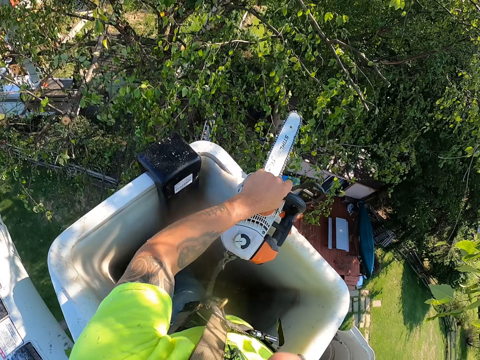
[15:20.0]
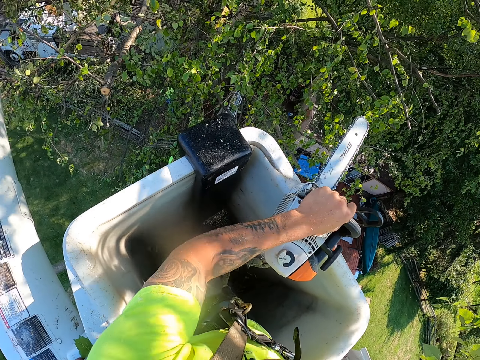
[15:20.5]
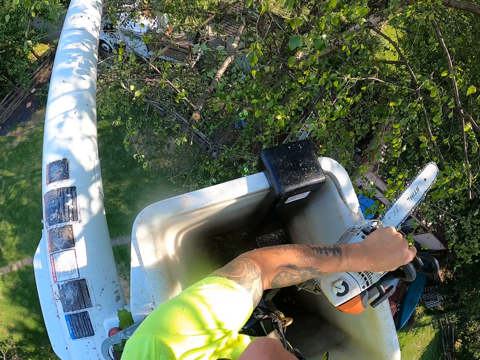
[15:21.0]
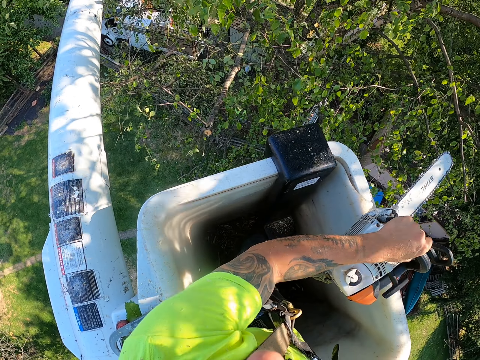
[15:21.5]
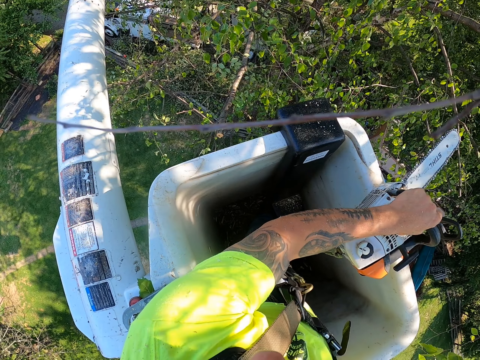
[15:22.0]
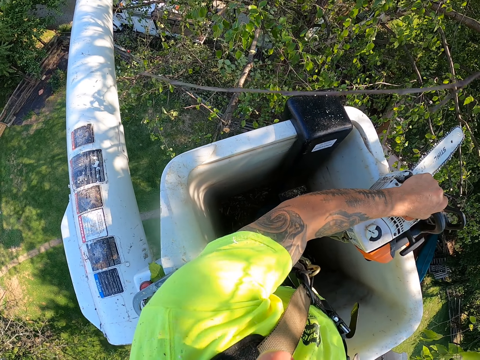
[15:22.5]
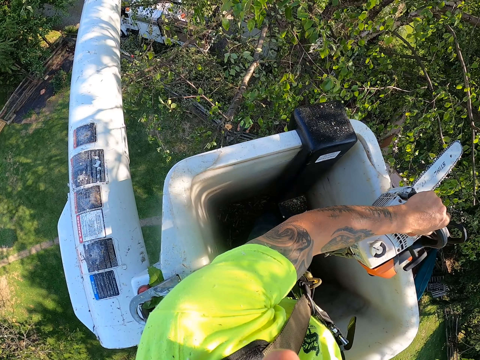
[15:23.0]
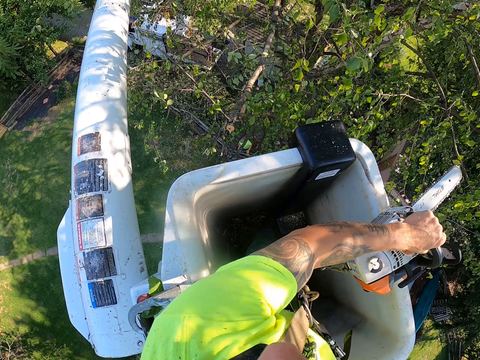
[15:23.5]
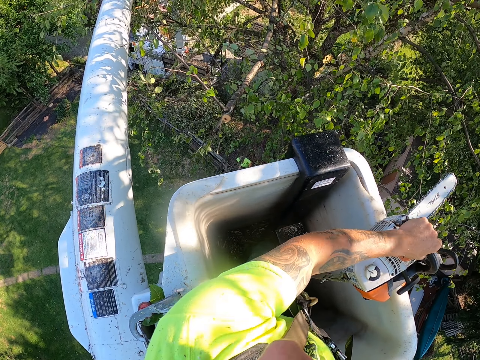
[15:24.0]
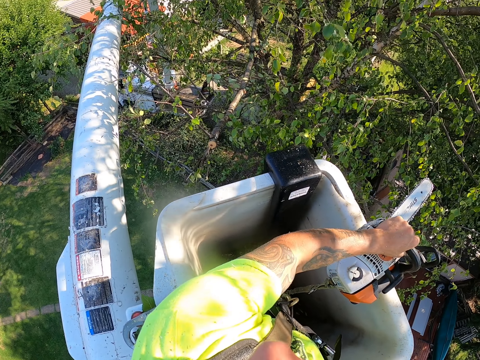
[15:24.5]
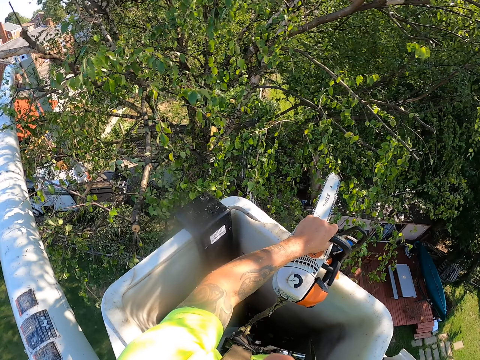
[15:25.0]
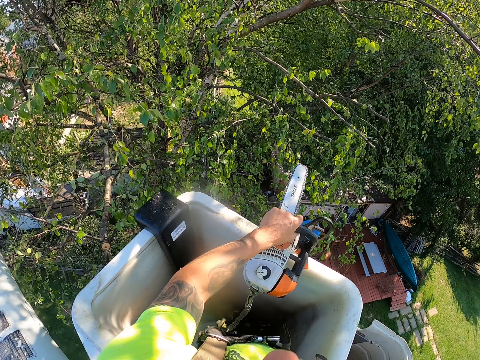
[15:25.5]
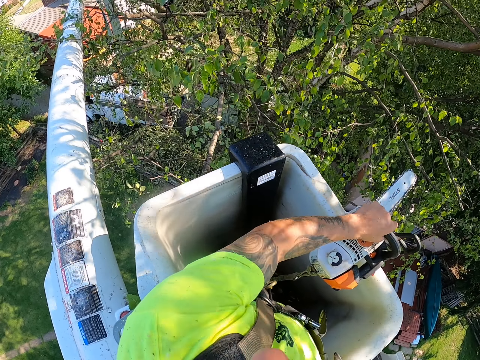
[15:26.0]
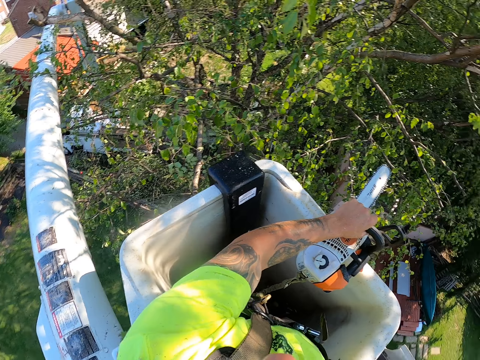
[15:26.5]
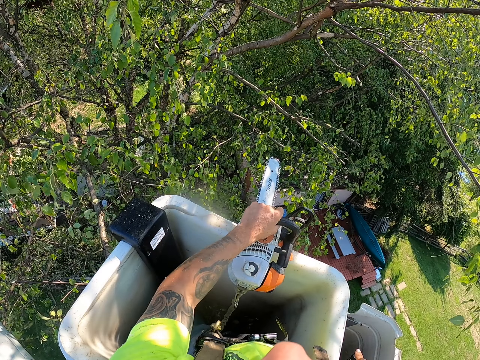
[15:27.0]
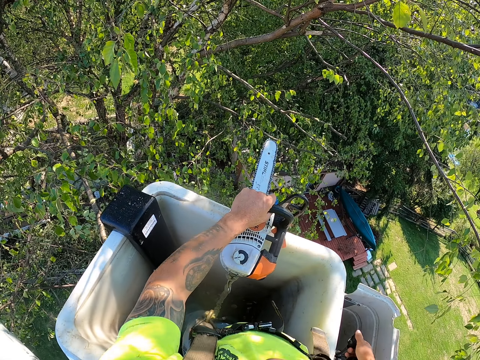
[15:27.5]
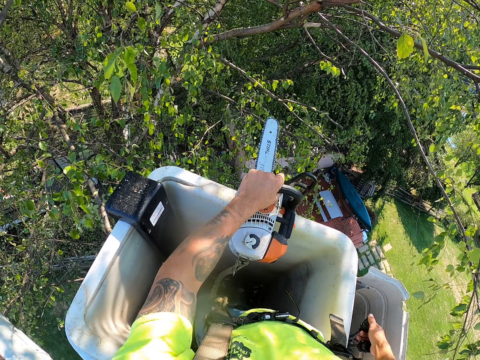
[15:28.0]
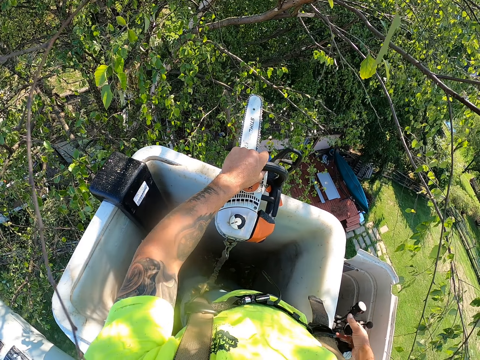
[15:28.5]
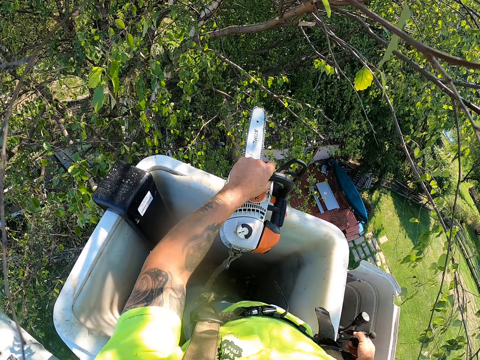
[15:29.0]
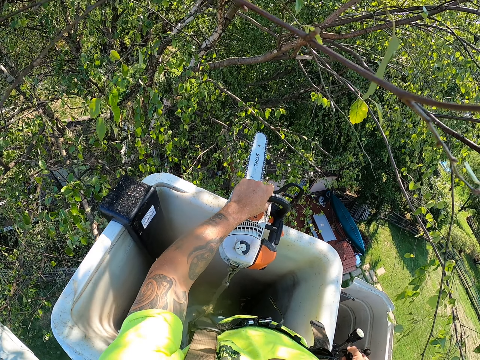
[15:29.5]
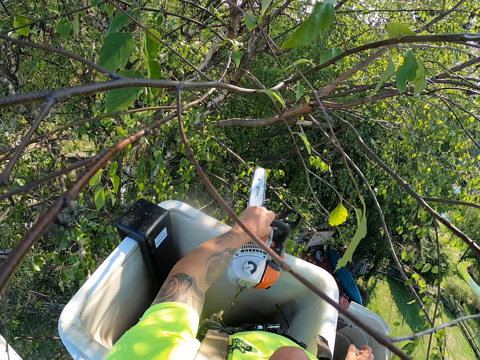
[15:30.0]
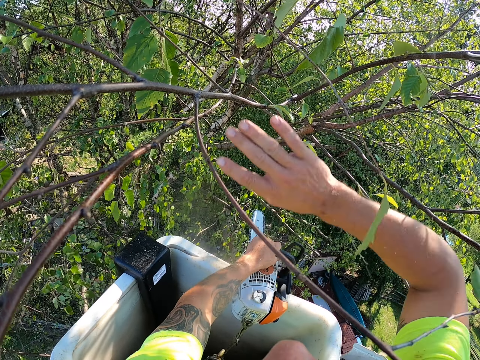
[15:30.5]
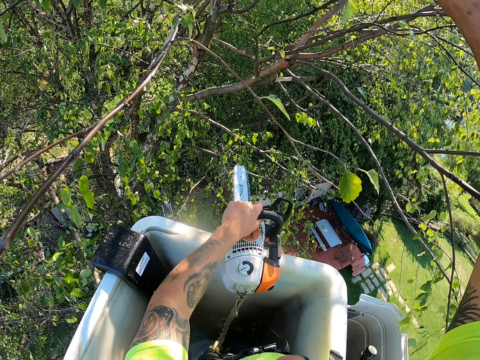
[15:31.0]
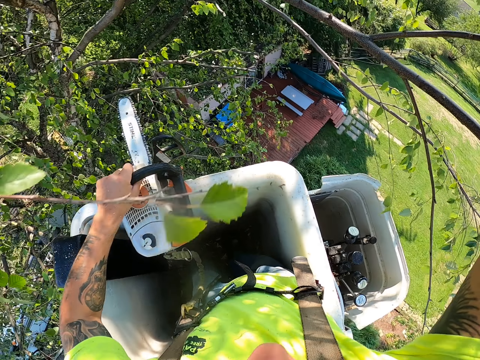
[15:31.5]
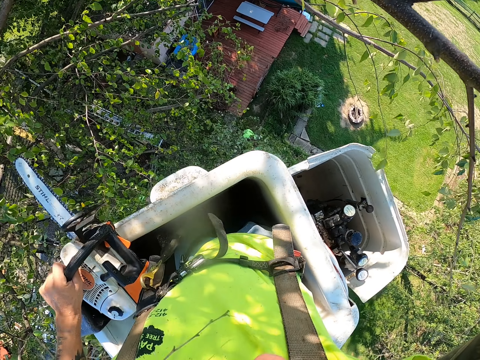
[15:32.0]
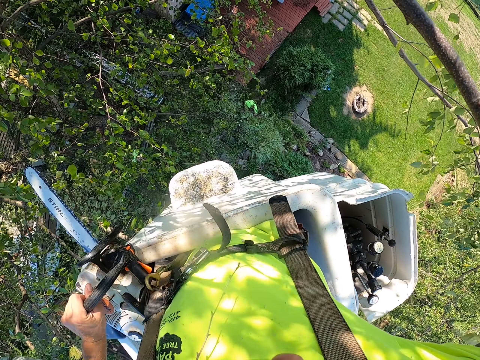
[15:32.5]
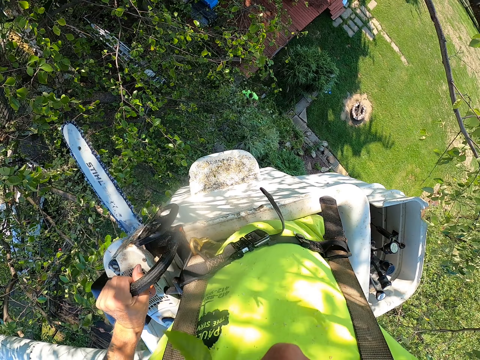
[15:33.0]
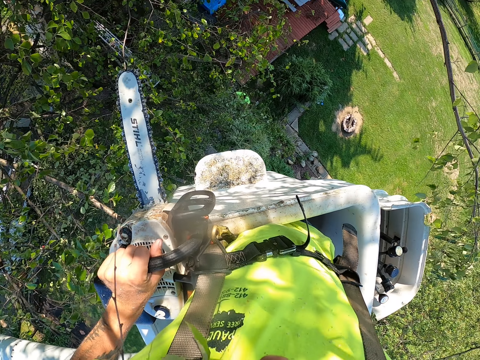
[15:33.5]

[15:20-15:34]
The camera wearer moves the crane closer to the tree. He moves a branch on the tree with his right hand. He holds the twigs.

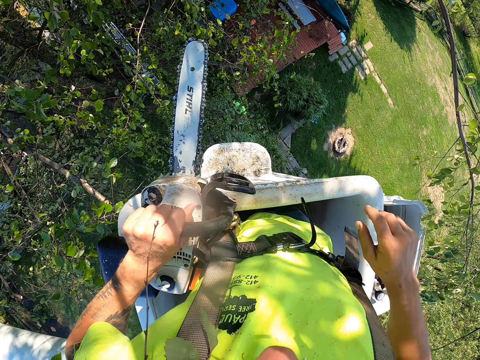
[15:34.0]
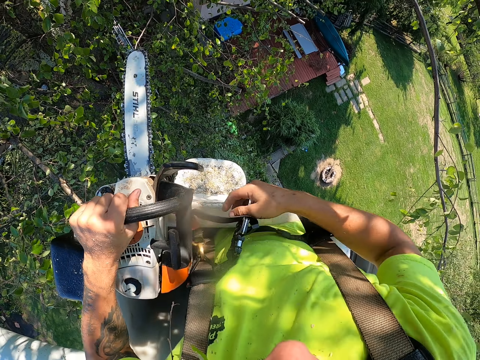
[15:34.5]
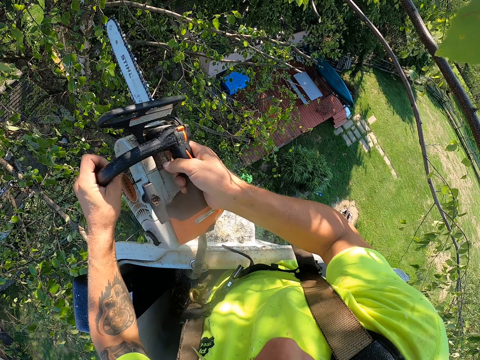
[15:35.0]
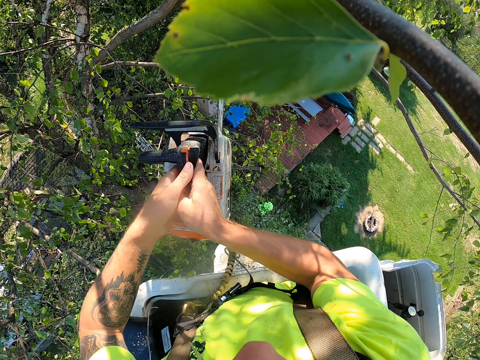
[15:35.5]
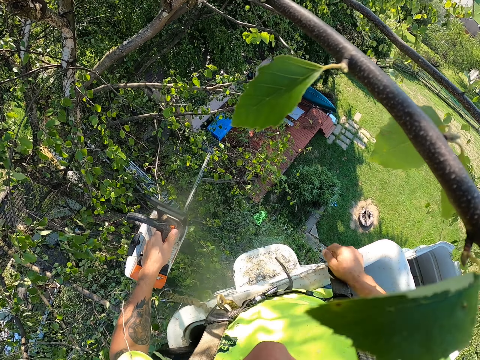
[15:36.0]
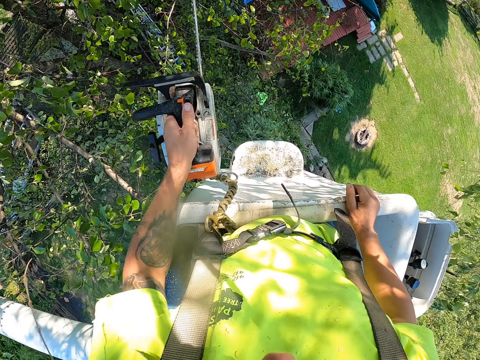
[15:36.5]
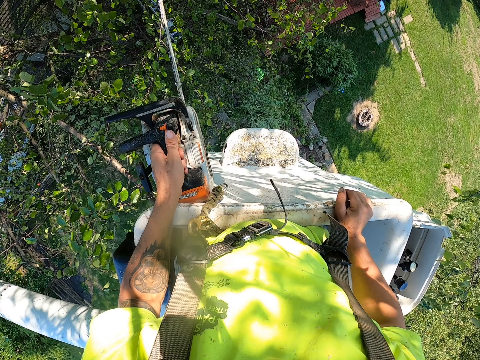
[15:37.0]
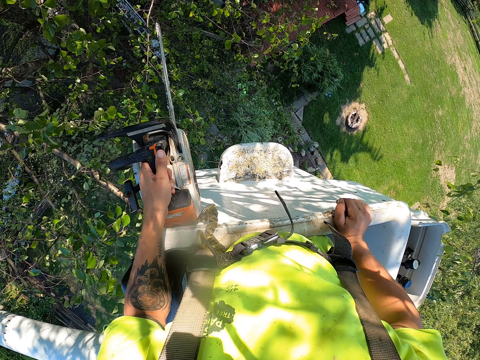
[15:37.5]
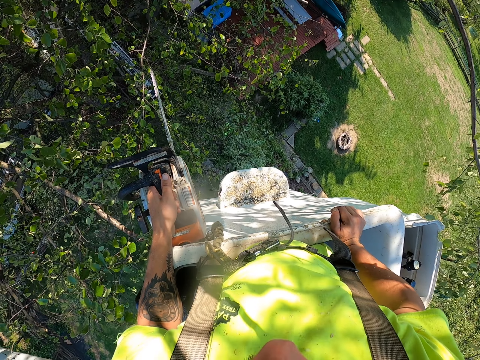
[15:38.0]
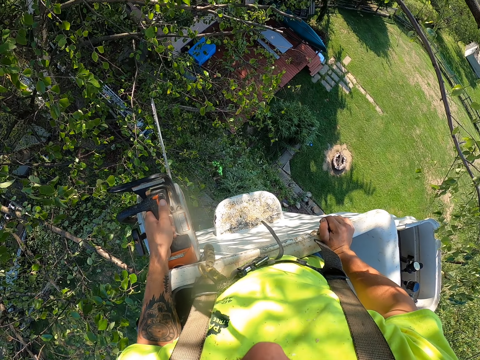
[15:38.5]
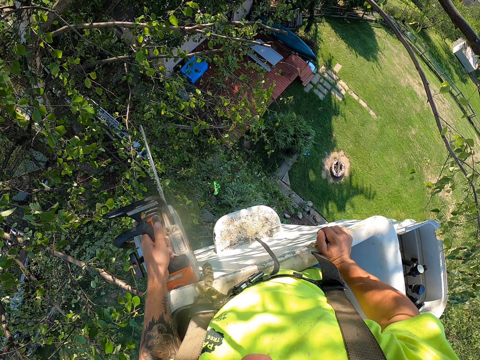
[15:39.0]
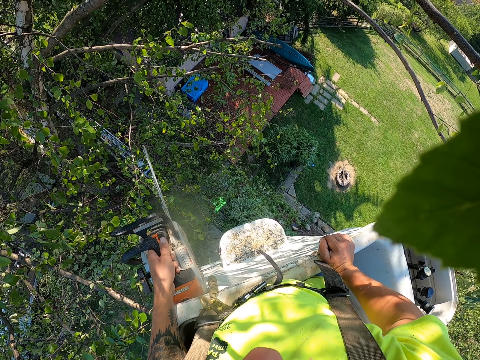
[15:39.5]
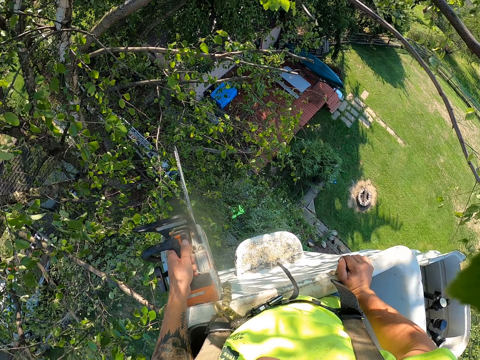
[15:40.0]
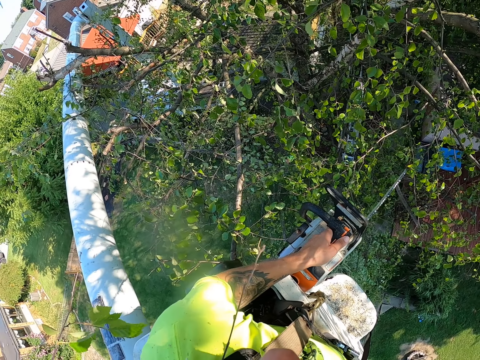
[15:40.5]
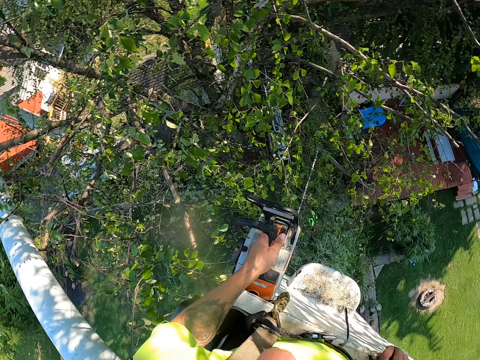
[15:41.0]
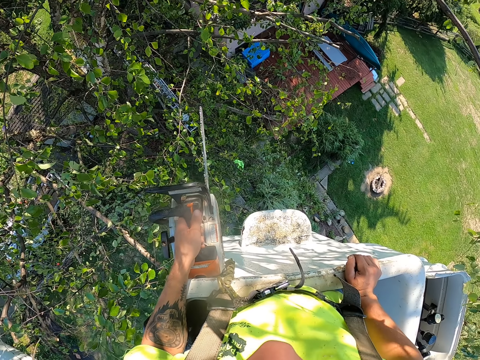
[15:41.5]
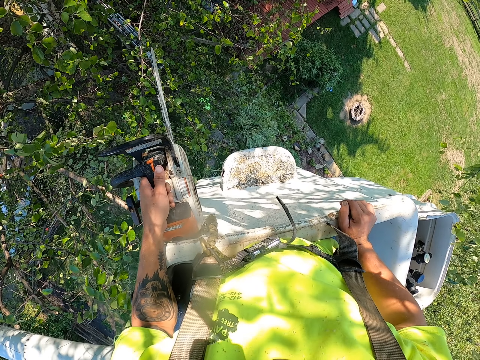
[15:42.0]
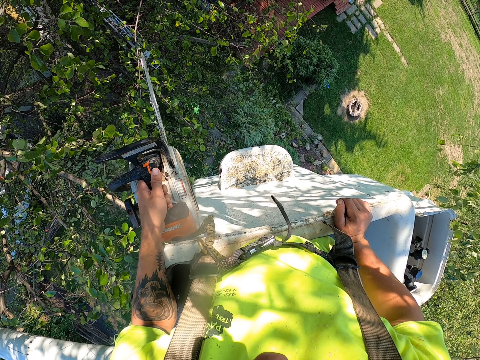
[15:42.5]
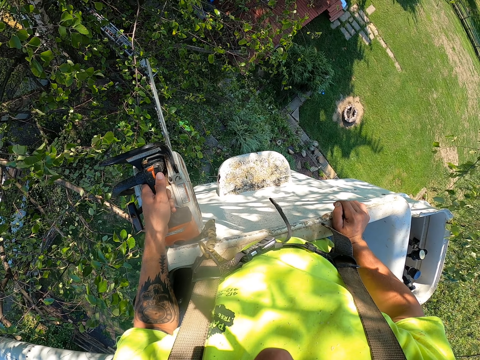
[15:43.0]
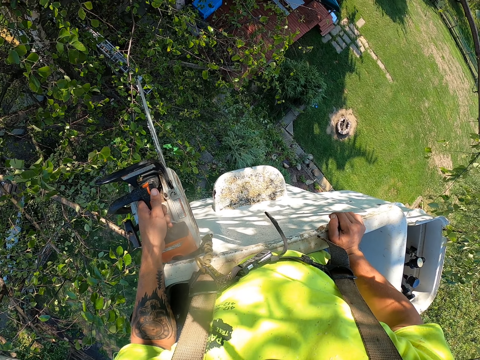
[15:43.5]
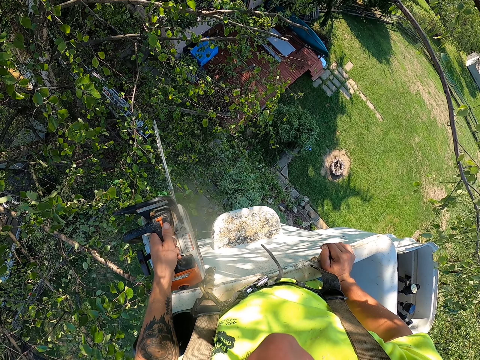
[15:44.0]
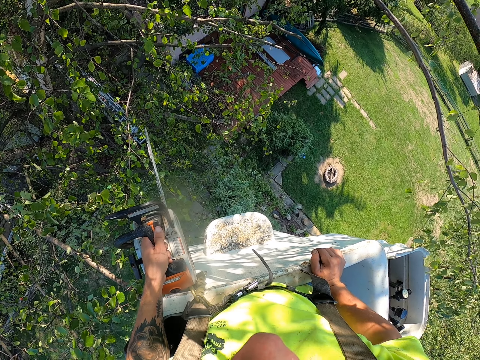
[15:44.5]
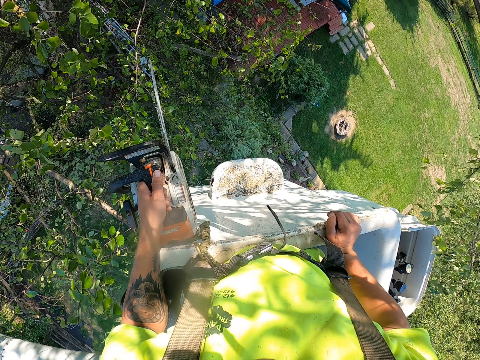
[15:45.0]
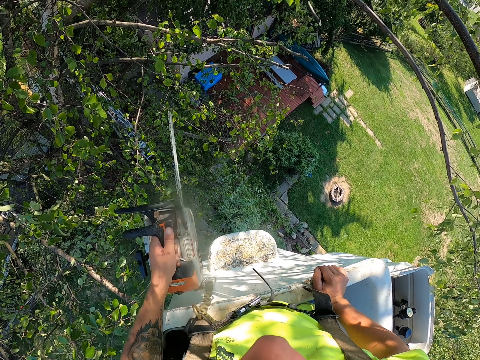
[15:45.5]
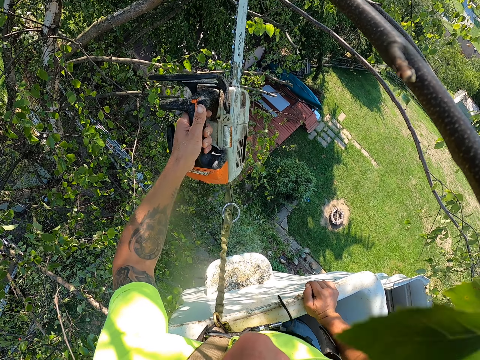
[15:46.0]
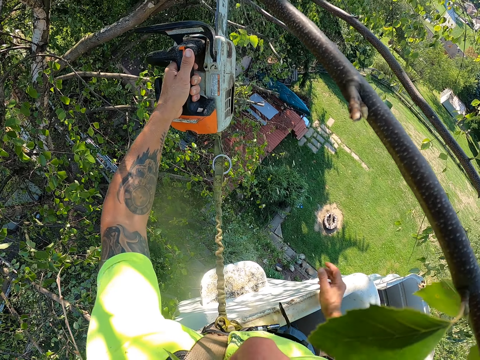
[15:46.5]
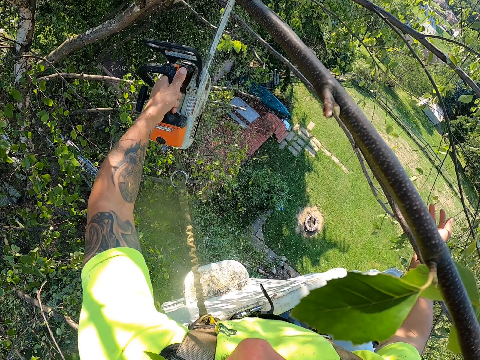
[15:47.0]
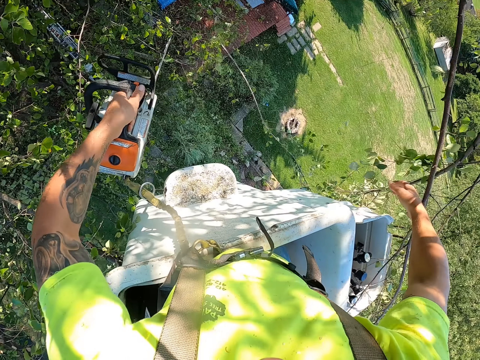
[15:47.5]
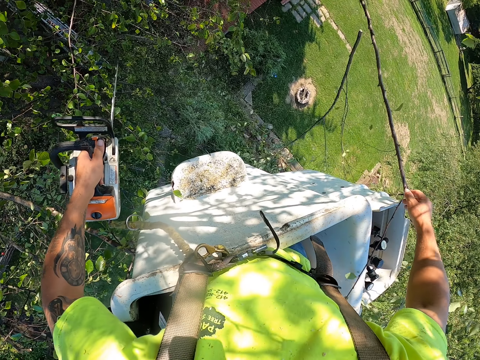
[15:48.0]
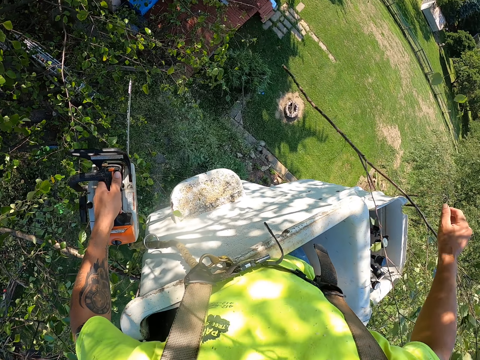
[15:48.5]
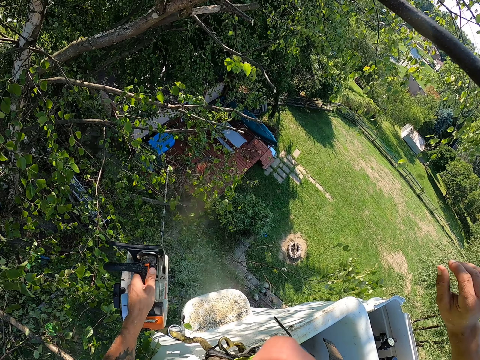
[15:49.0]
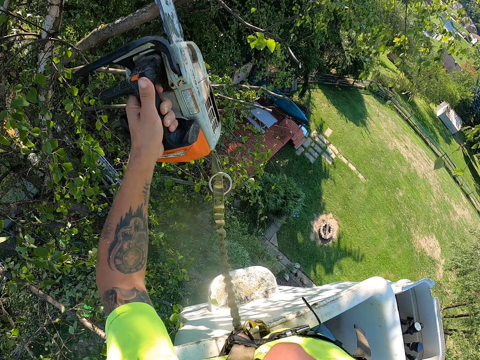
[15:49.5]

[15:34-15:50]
The camera wearer trims the tree with the power saw or chainsaw. He passes the chainsaw from his left hand to his right hand. He passes the chainsaw from his right hand to his left hand. He places his right hand on the boom lift. He cuts a branch from the tree with the chainsaw with his left hand. He drops the twig.
